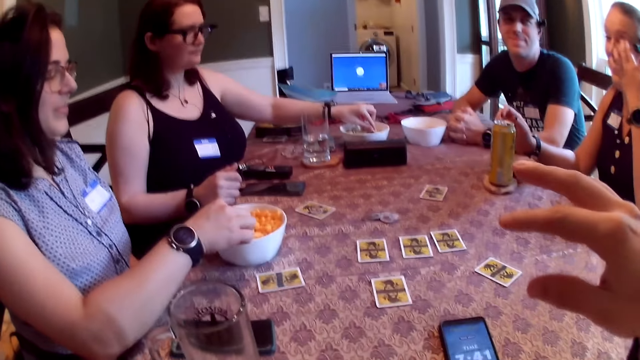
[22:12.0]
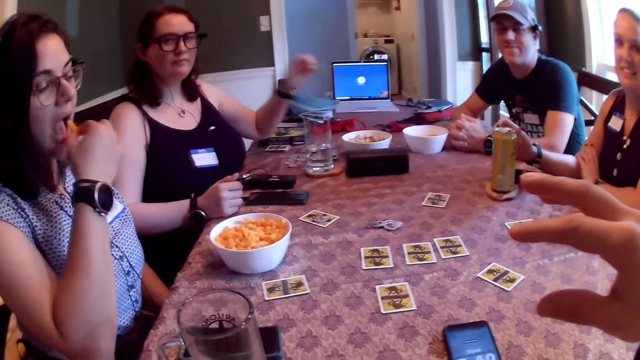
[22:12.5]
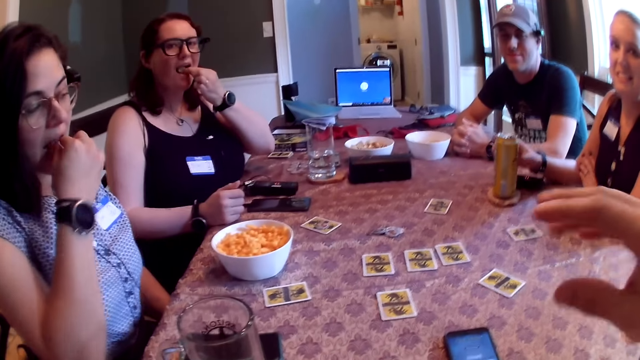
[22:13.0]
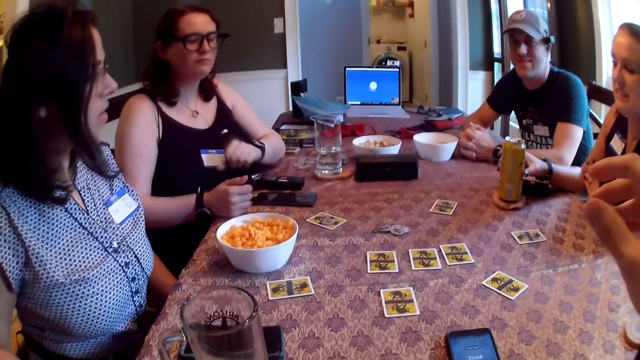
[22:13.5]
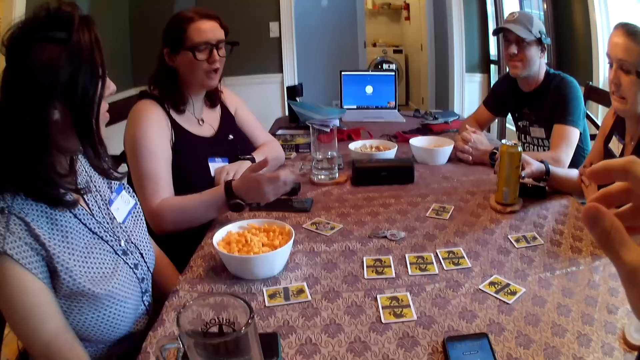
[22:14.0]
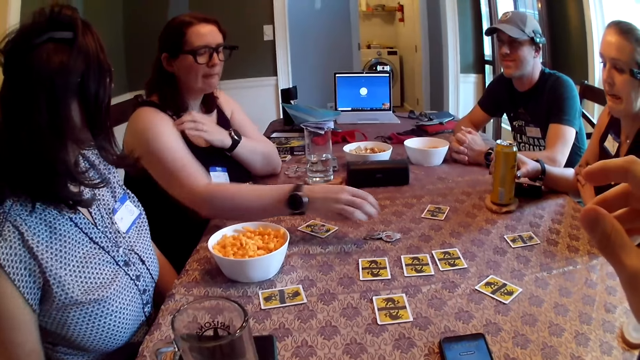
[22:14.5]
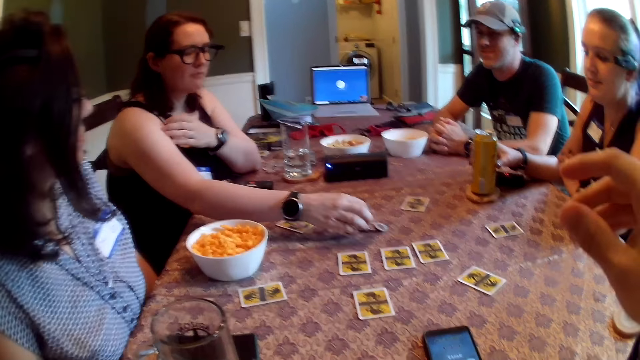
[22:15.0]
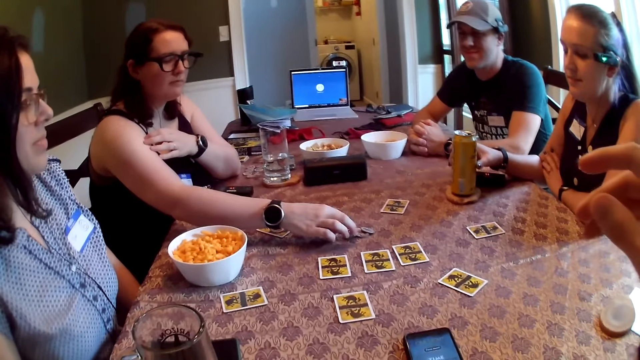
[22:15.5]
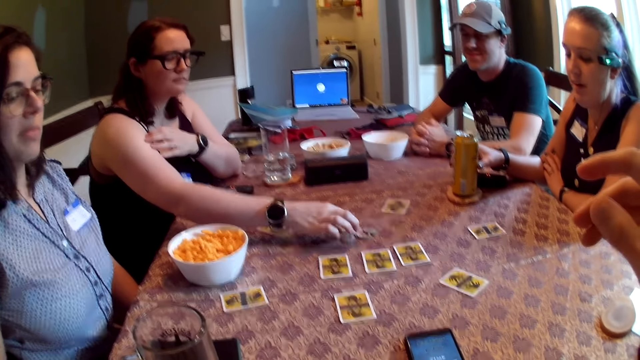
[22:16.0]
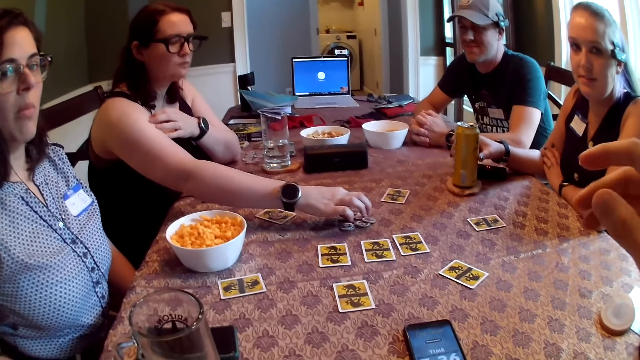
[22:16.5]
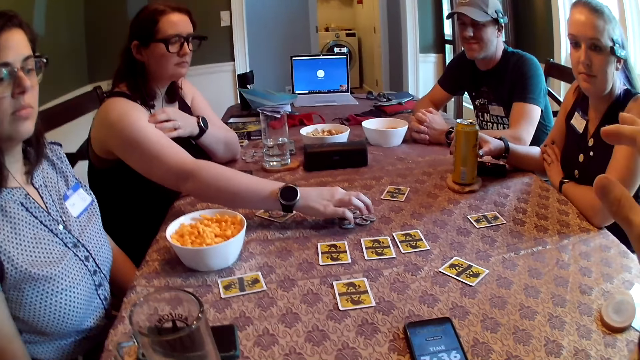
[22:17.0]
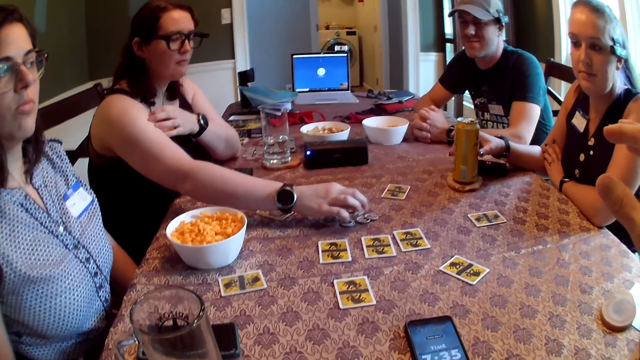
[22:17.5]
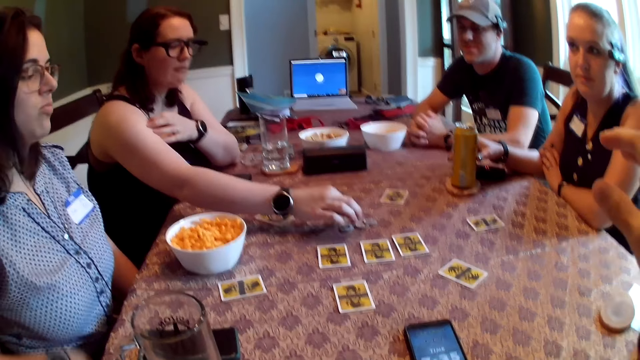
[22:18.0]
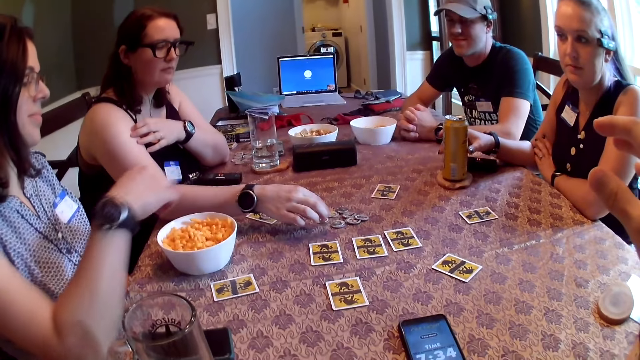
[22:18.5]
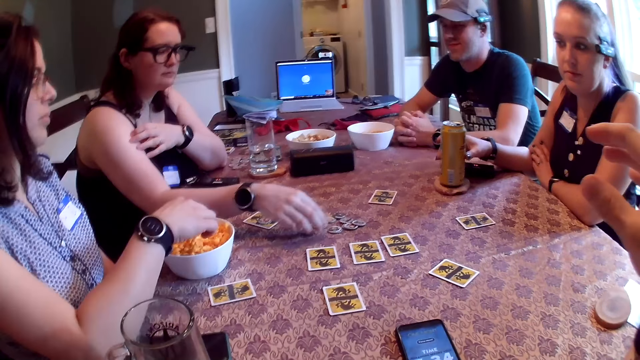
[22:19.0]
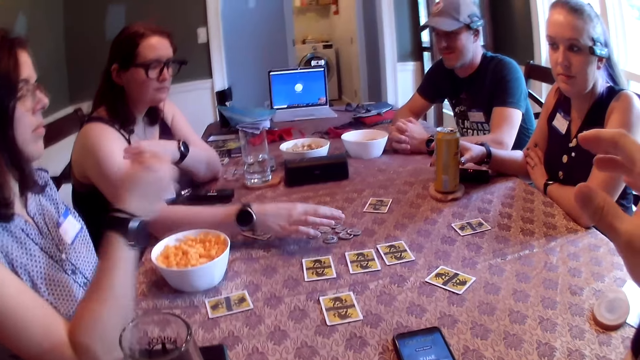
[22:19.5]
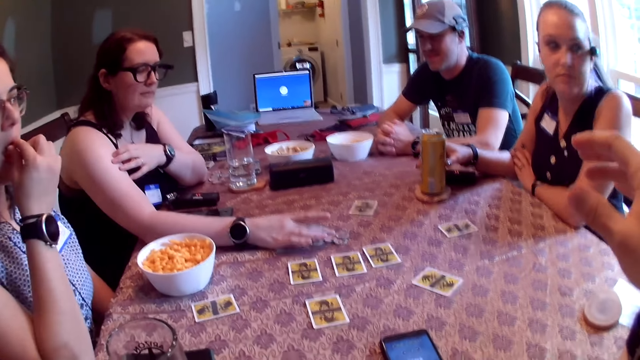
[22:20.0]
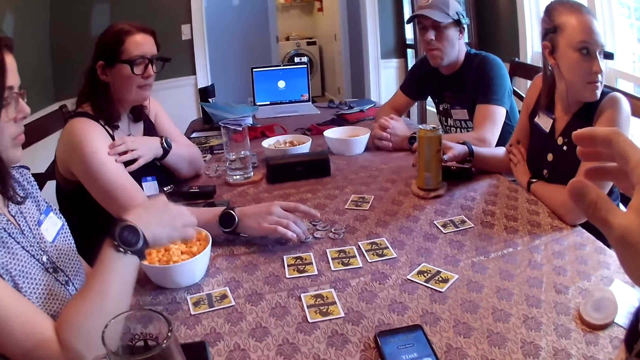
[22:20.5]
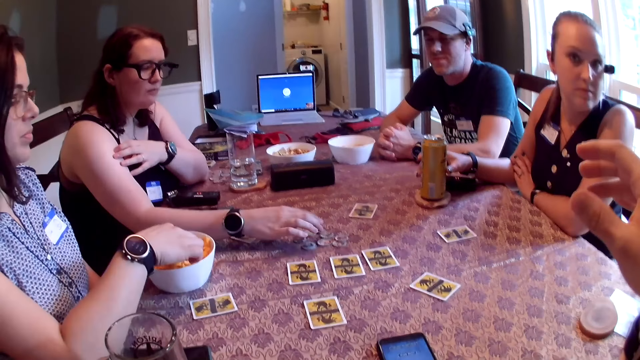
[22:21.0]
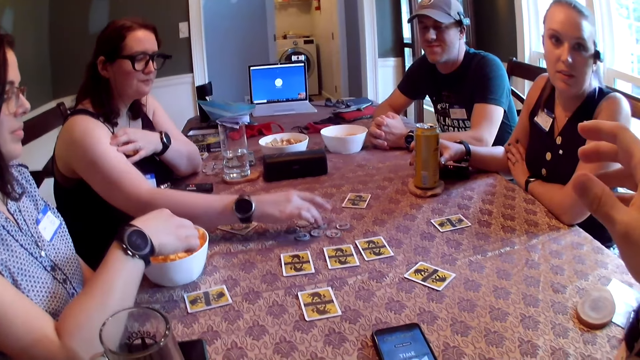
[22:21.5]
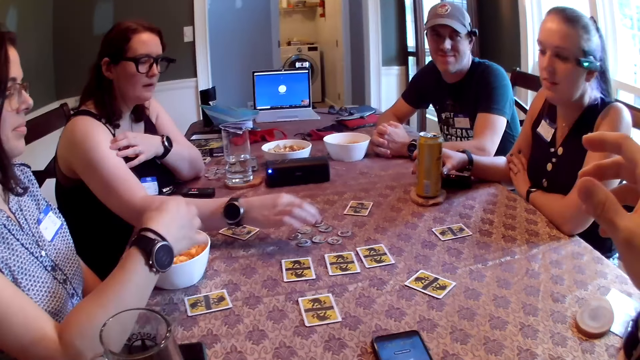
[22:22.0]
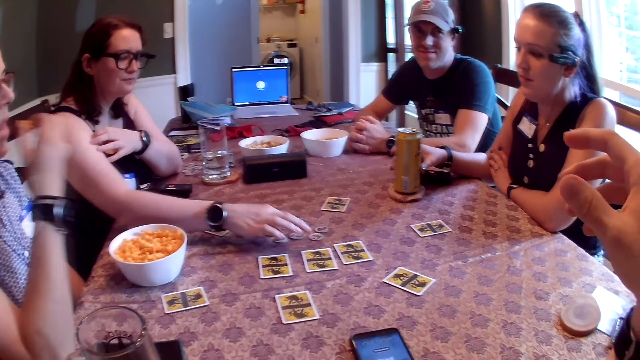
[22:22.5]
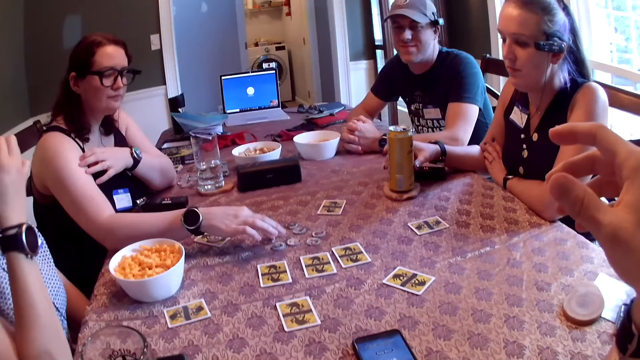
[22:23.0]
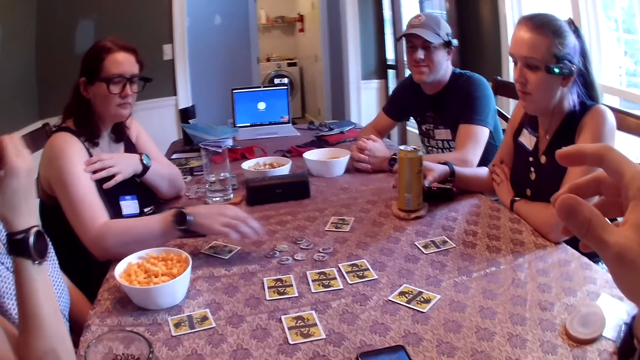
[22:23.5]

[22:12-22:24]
A woman takes a piece of chip from the bowl on the table with her left hand. Another woman takes a piece of cheese ball from the bowl with her right hand. The second woman eats the piece of cheese ball in her right hand. The first woman eats the piece of chip in her left hand. A third woman touches a can of malt on the table with her right hand. The first woman moves the token on the table with her right hand. The camera wearer raises a hand. The second woman takes a piece of cheese ball from the bowl with her right hand and eats the piece of cheese ball in her right hand. She takes a piece of cheese ball from the bowl with her right hand and eats the piece of cheese ball in her right hand.

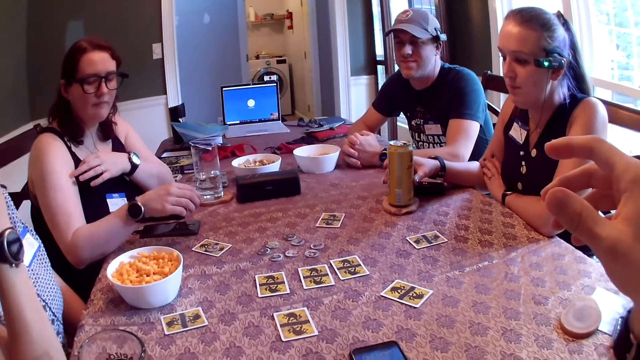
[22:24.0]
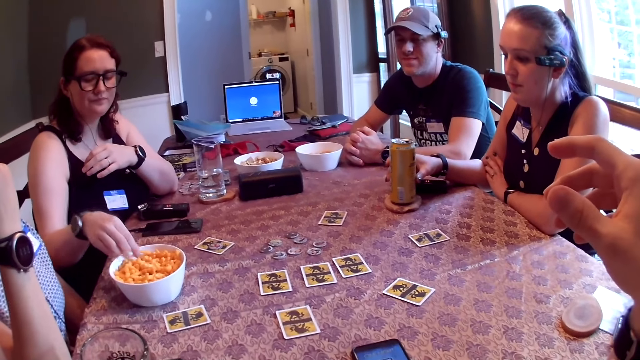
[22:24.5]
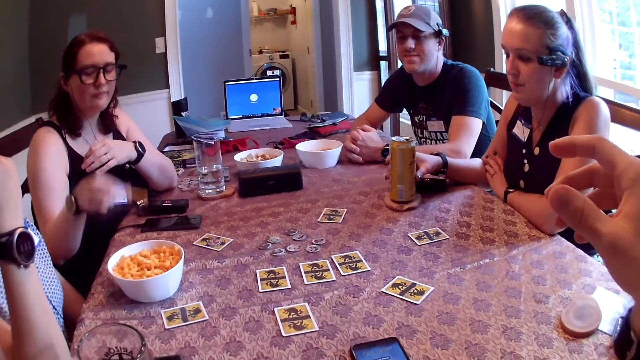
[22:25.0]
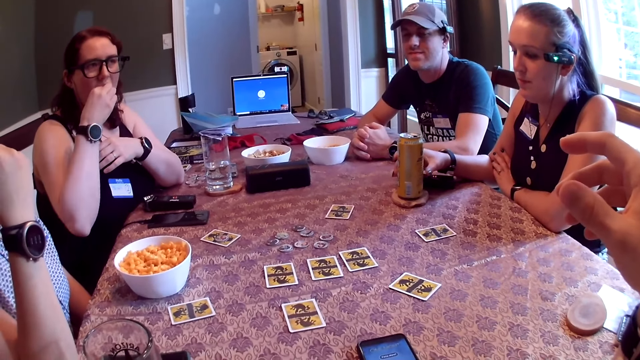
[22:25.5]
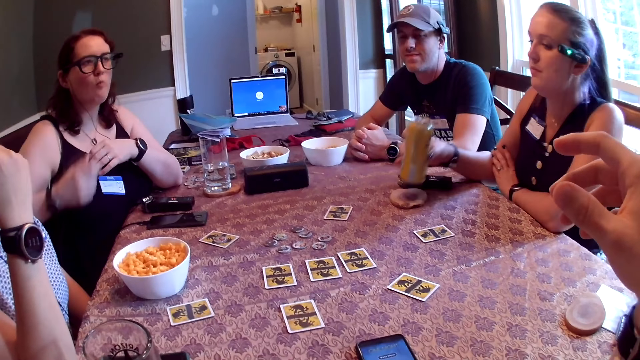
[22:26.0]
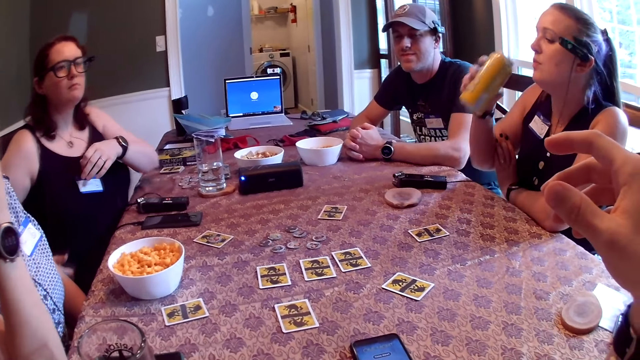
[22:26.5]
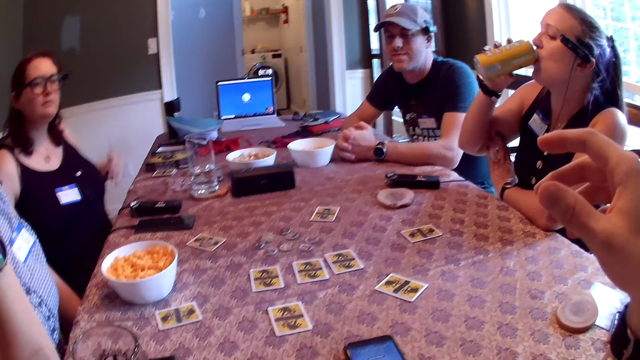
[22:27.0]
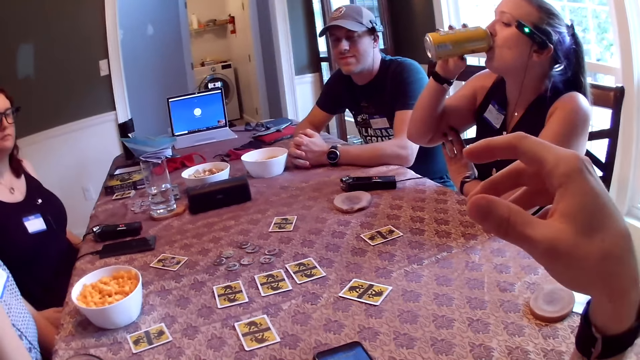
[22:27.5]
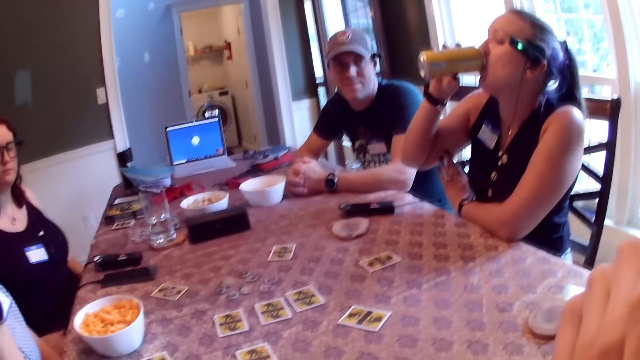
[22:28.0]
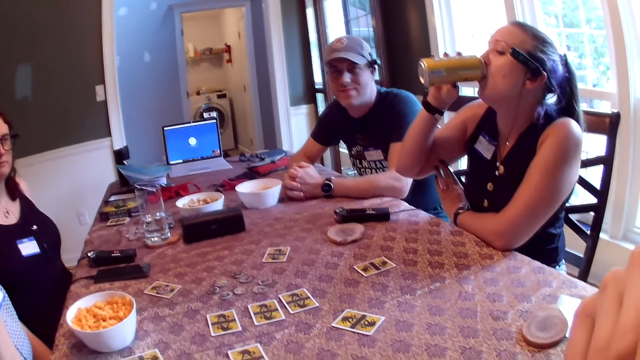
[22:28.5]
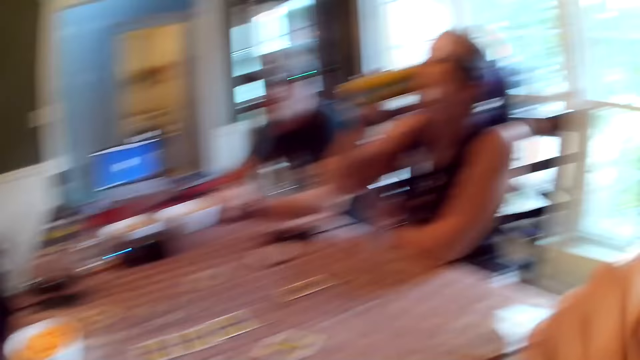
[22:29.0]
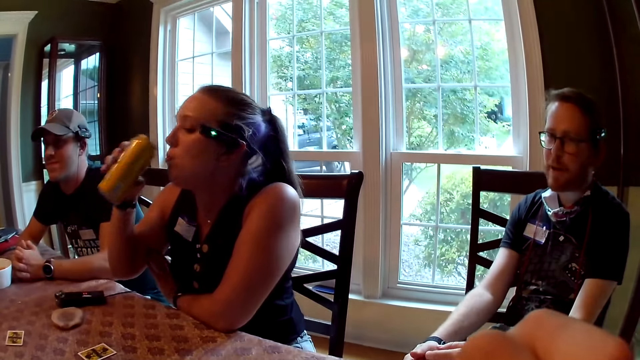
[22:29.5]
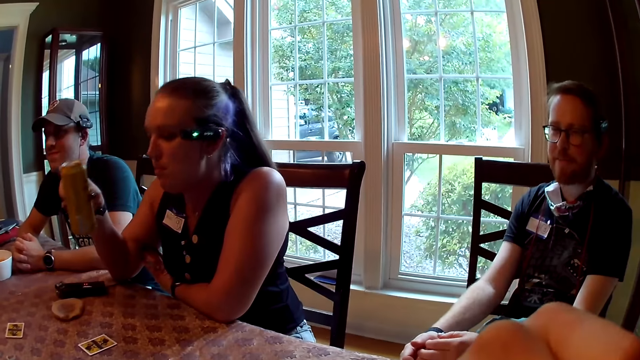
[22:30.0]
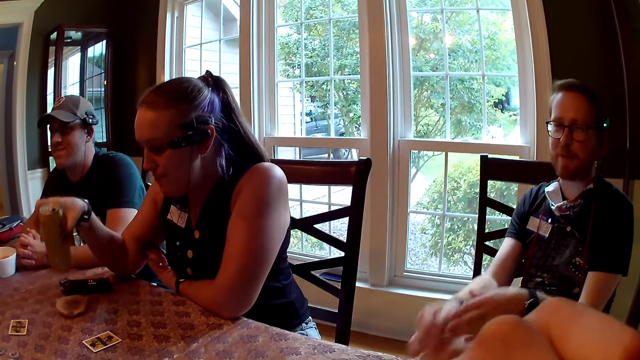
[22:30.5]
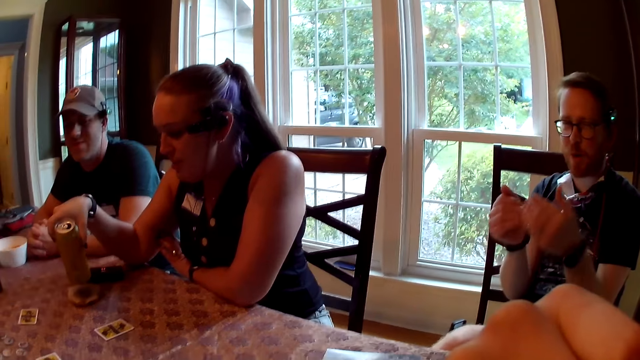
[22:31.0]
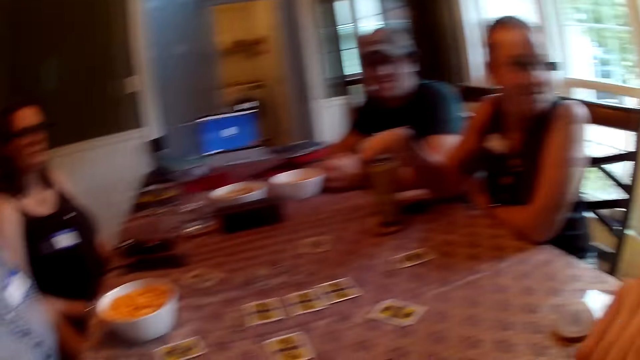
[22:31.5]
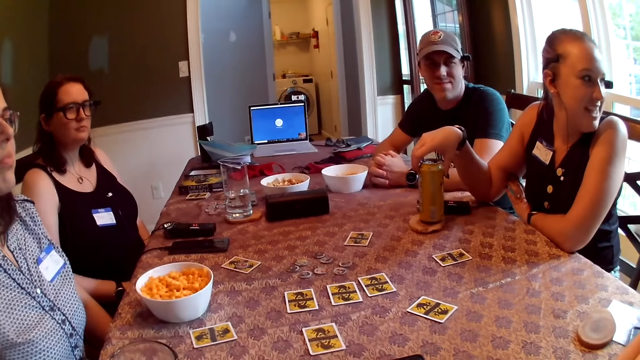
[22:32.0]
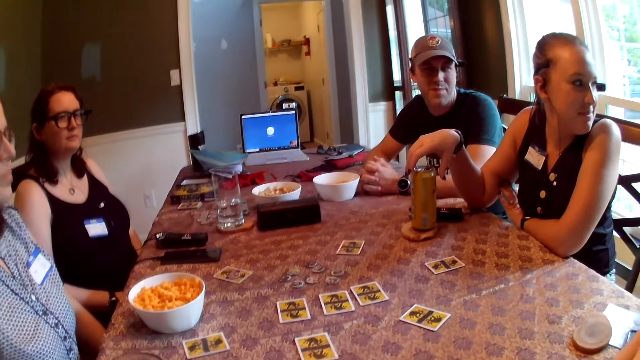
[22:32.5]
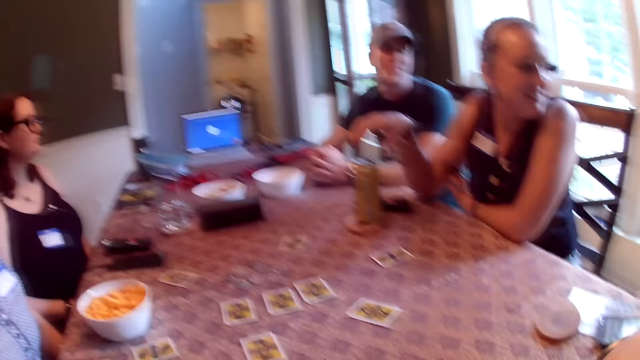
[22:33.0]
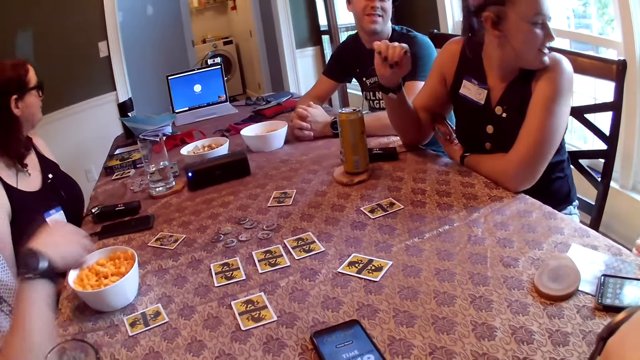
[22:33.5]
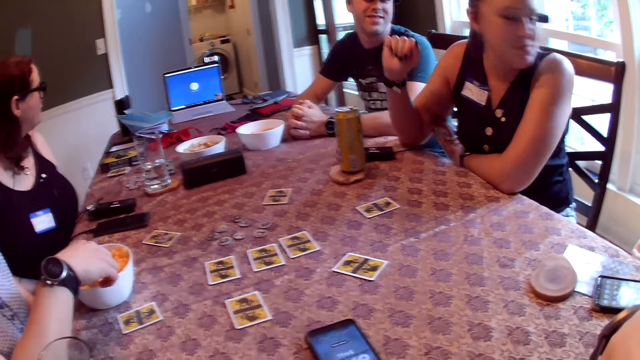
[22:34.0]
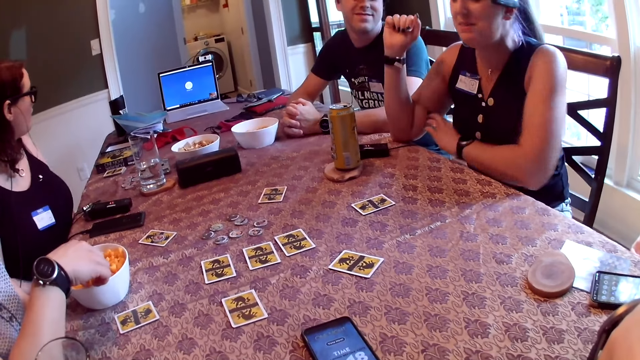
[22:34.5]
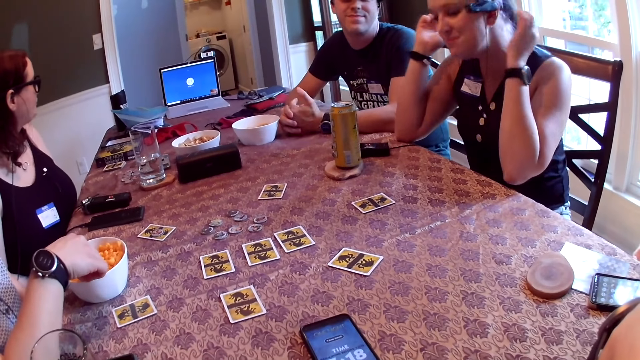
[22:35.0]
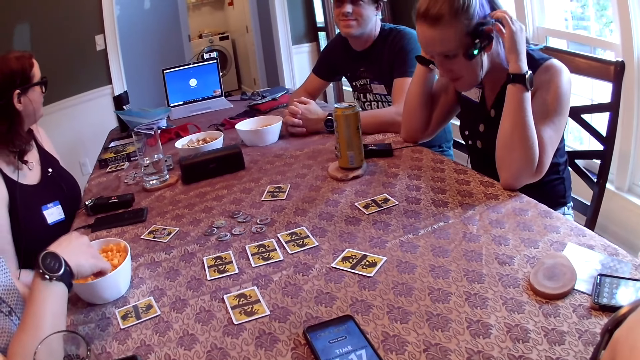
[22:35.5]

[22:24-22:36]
A woman takes a piece of cheese ball from the bowl with her right hand. She eats the piece of cheese ball in her right hand. Another woman picks the can of malt from a coaster on the table with her right hand. She drinks from the can of malt in her right hand. She drops the can of malt on the coaster with her right hand. A third woman takes a piece of cheese ball from the bowl with her right hand.
